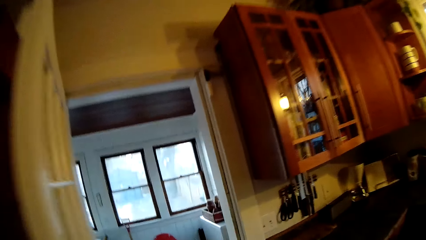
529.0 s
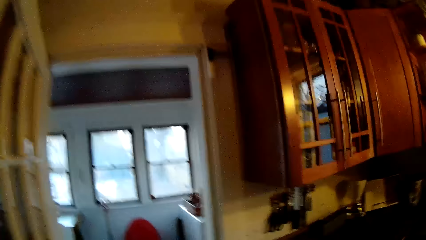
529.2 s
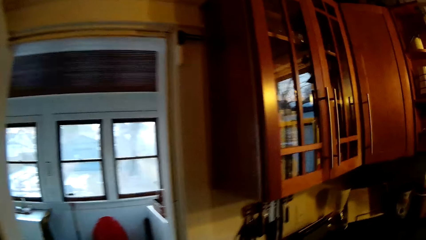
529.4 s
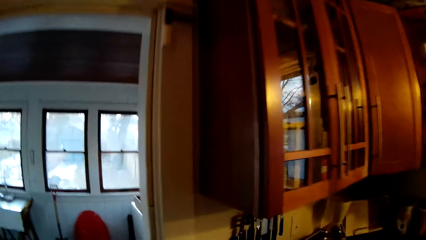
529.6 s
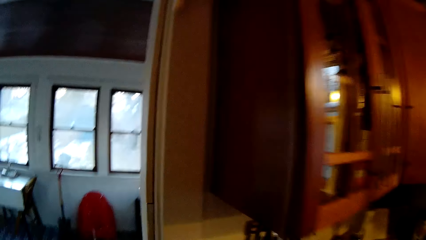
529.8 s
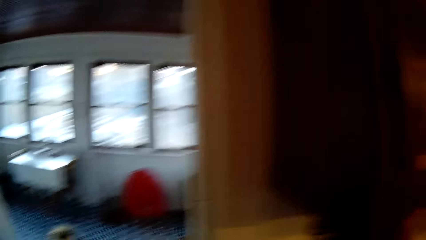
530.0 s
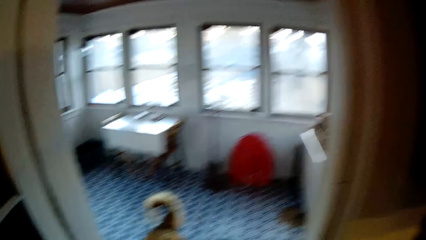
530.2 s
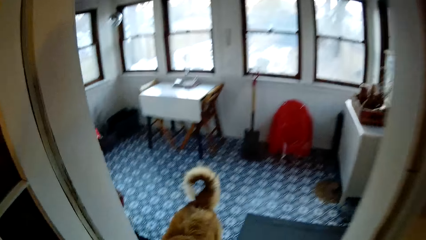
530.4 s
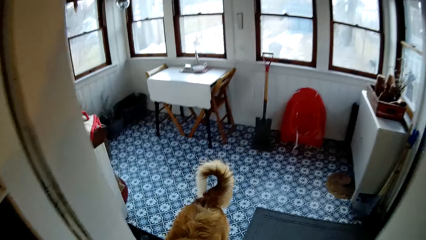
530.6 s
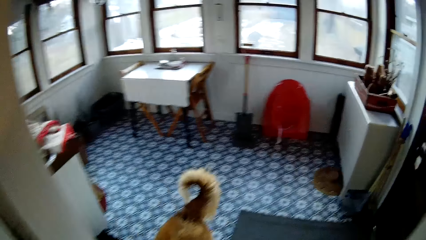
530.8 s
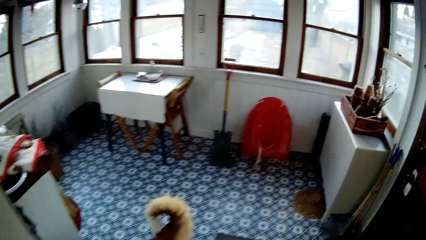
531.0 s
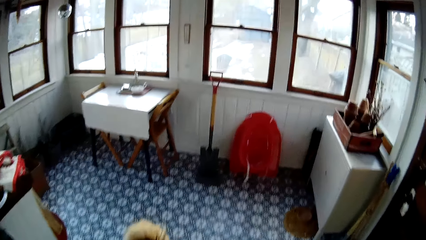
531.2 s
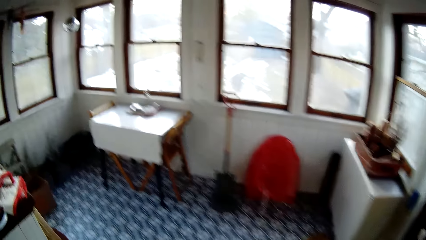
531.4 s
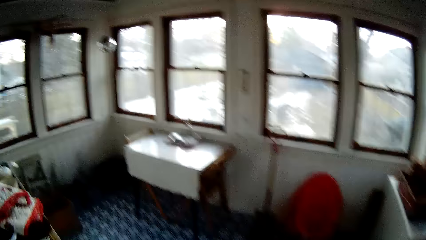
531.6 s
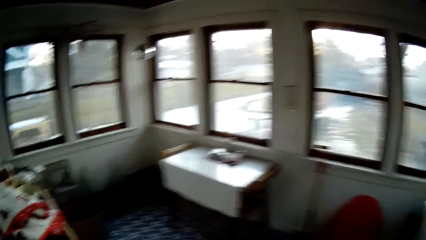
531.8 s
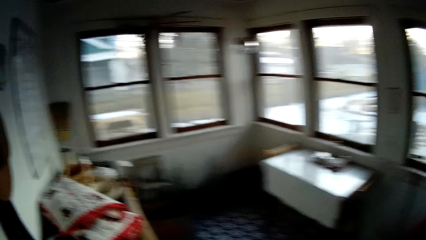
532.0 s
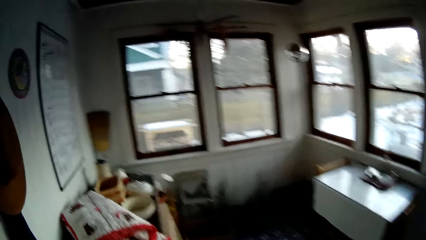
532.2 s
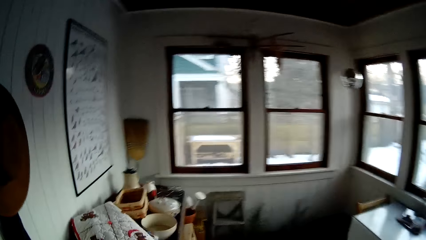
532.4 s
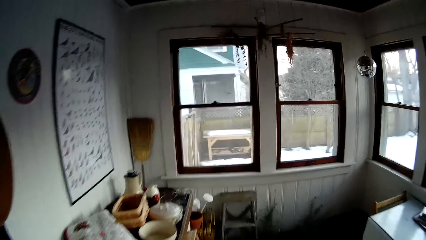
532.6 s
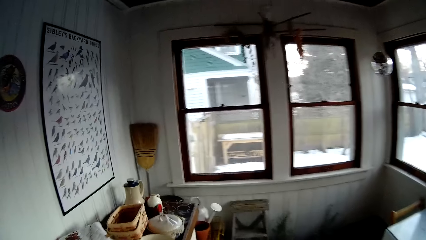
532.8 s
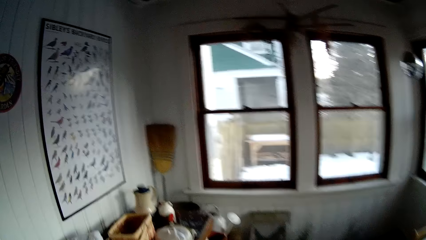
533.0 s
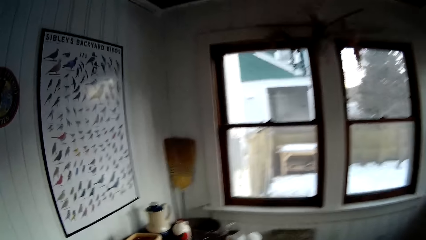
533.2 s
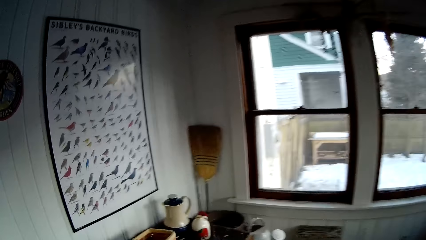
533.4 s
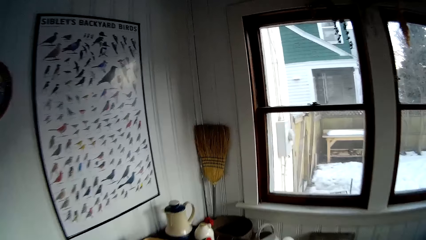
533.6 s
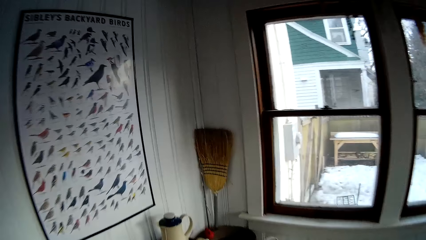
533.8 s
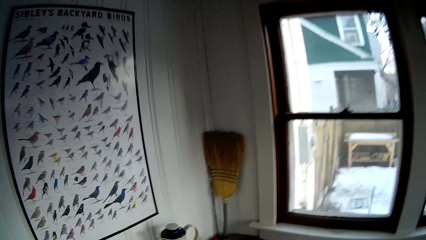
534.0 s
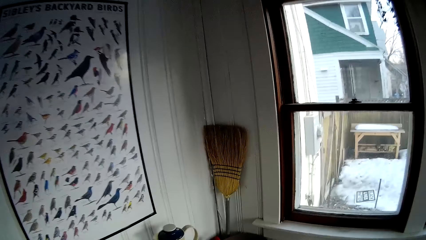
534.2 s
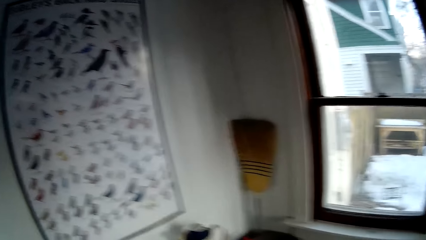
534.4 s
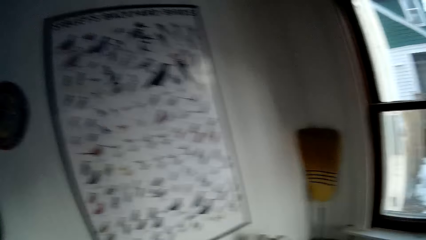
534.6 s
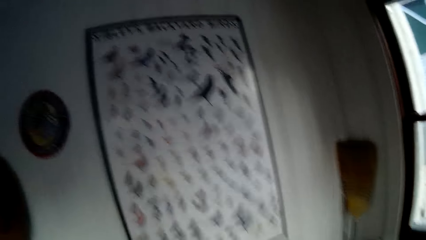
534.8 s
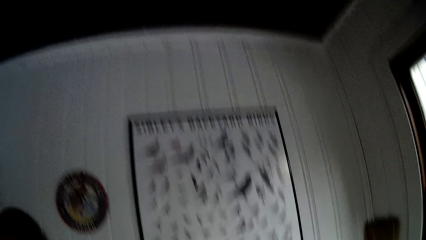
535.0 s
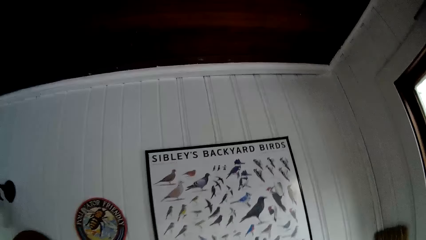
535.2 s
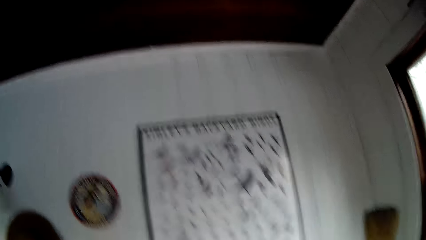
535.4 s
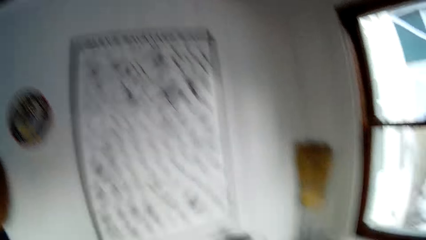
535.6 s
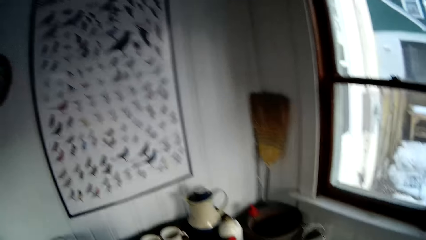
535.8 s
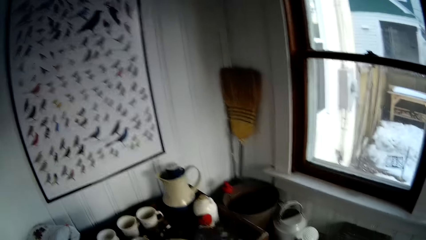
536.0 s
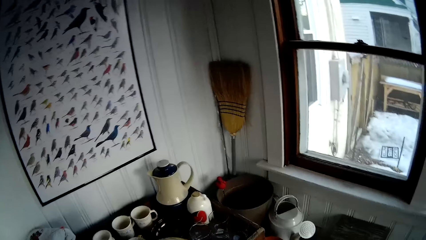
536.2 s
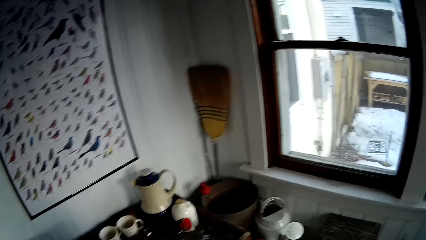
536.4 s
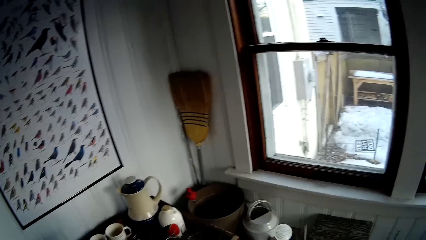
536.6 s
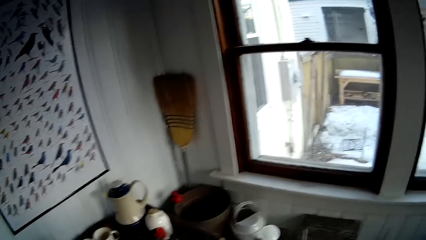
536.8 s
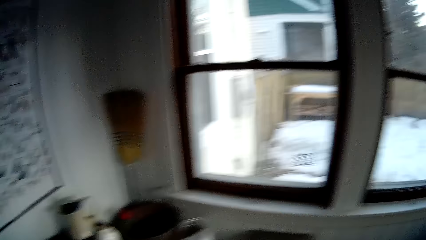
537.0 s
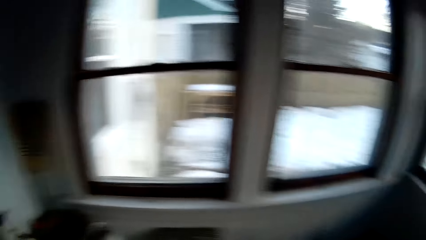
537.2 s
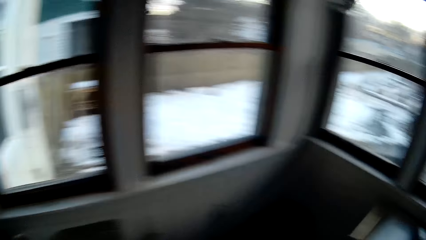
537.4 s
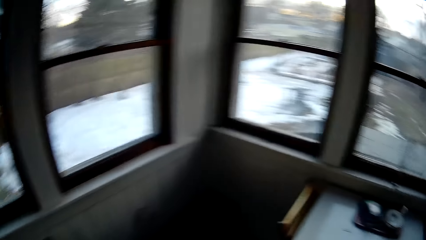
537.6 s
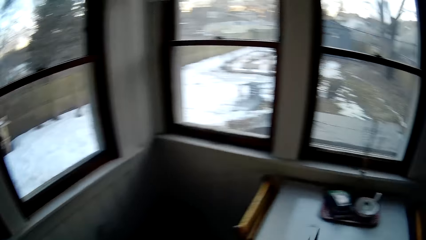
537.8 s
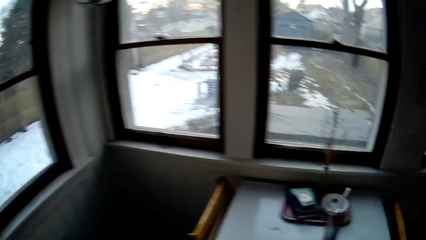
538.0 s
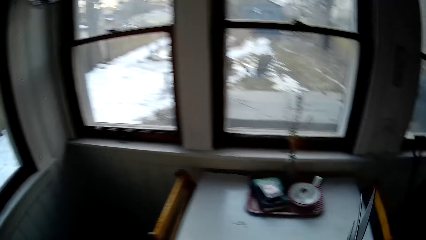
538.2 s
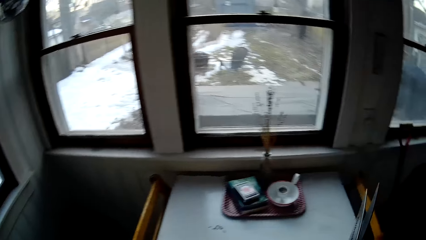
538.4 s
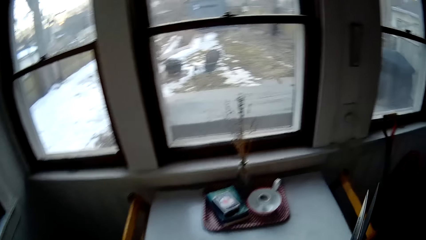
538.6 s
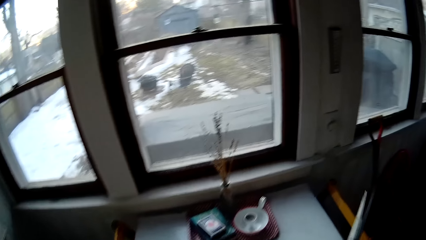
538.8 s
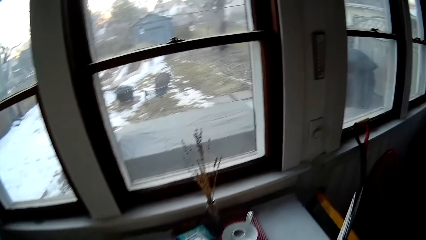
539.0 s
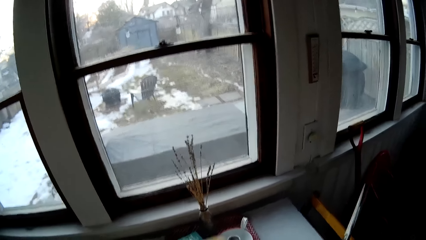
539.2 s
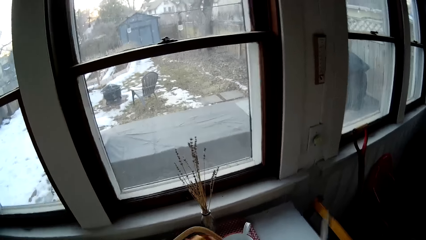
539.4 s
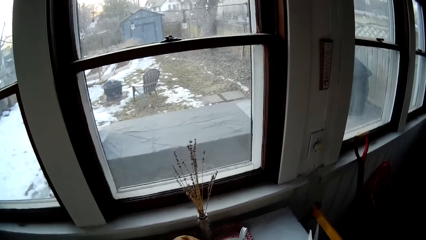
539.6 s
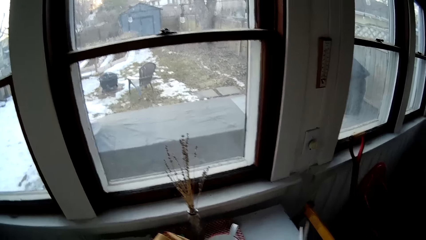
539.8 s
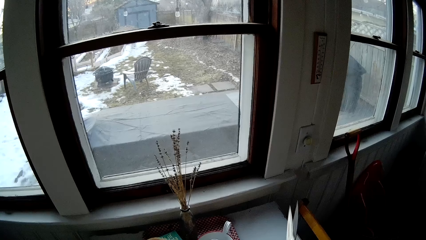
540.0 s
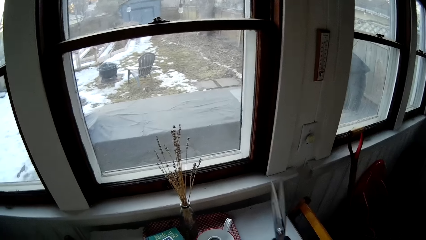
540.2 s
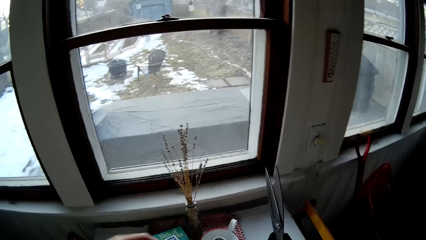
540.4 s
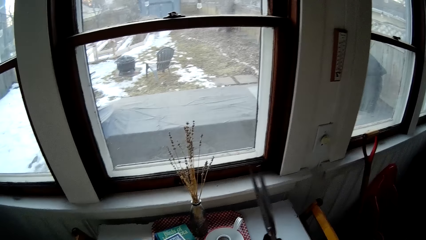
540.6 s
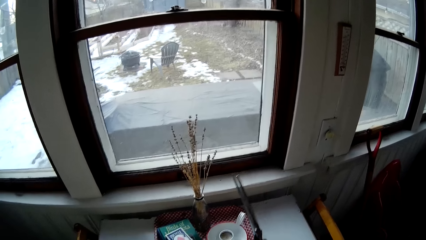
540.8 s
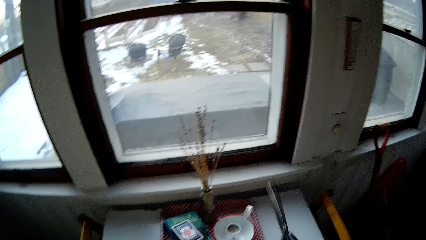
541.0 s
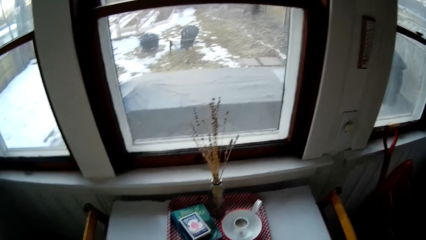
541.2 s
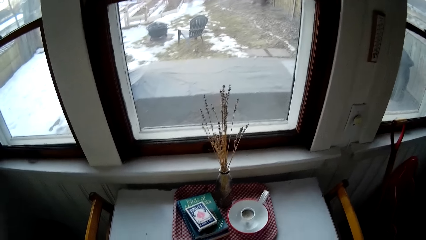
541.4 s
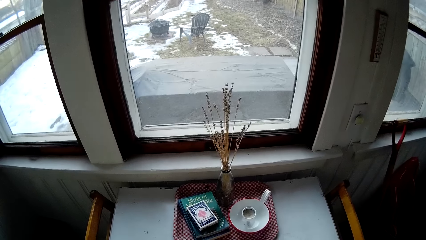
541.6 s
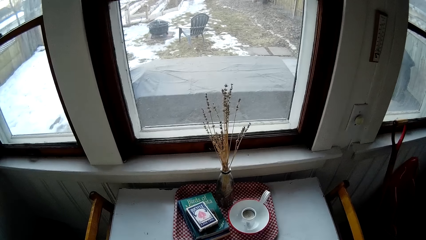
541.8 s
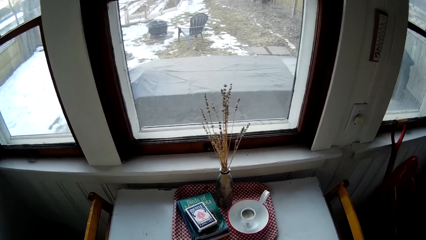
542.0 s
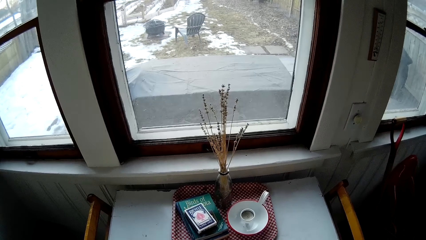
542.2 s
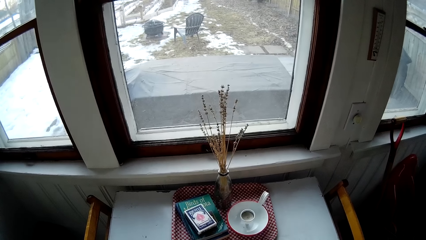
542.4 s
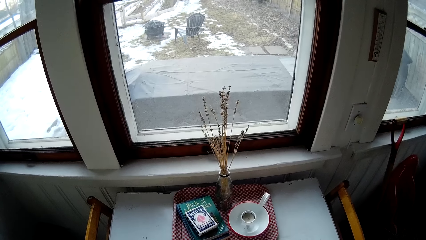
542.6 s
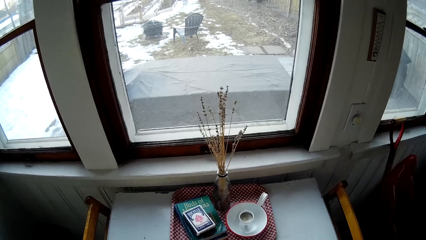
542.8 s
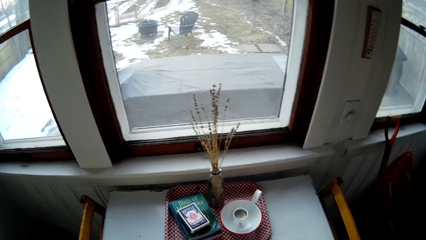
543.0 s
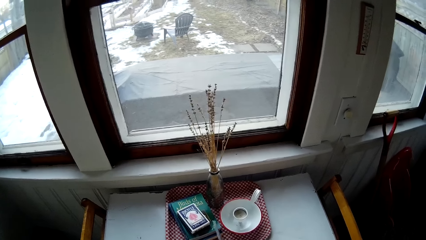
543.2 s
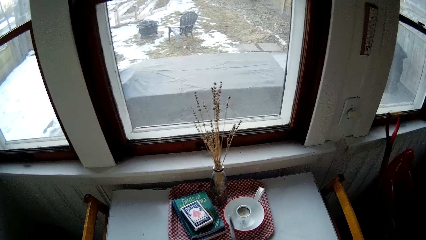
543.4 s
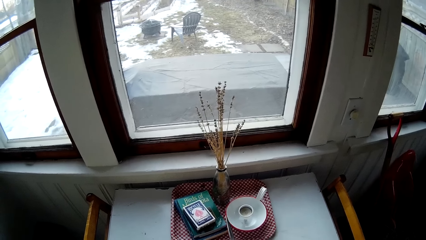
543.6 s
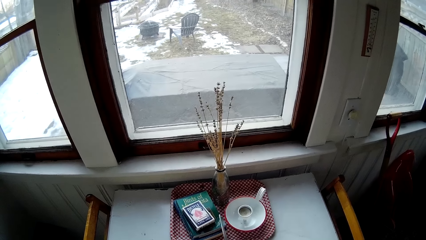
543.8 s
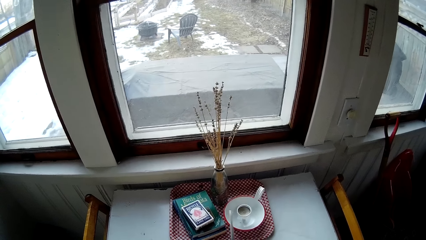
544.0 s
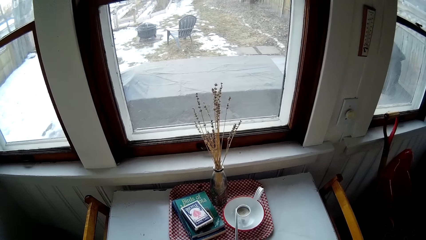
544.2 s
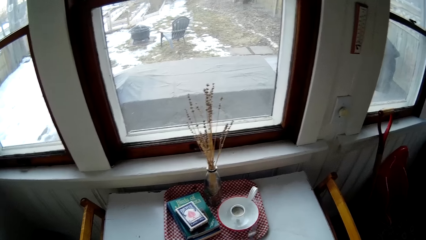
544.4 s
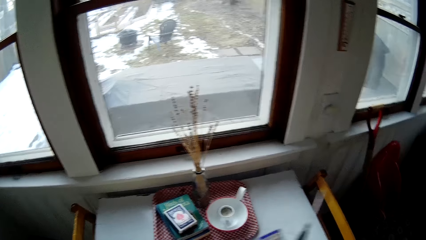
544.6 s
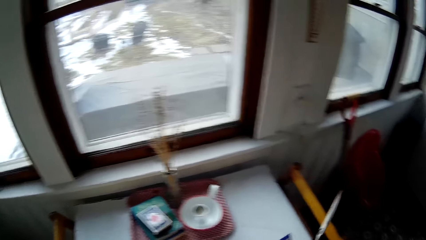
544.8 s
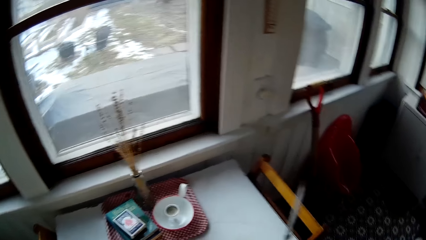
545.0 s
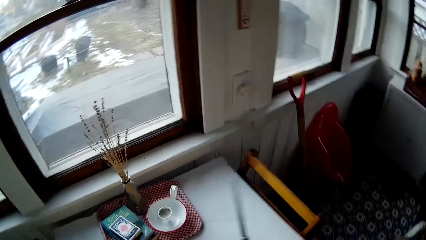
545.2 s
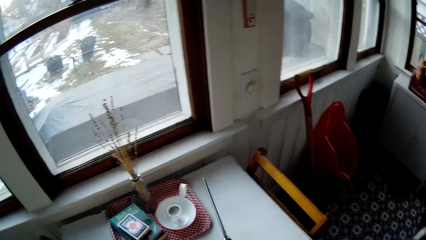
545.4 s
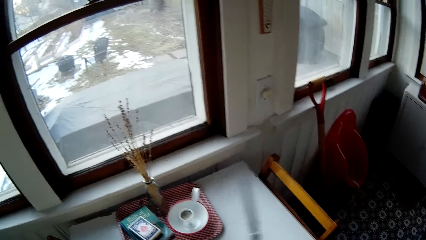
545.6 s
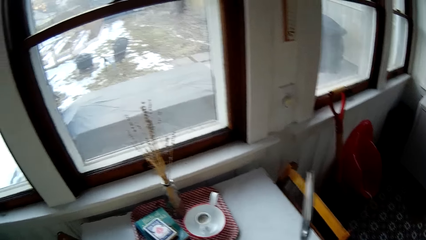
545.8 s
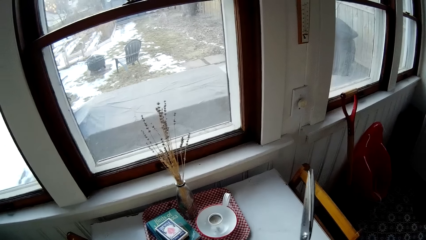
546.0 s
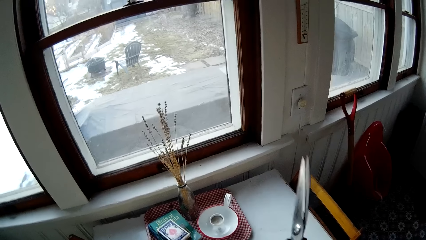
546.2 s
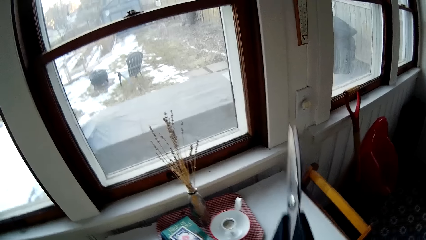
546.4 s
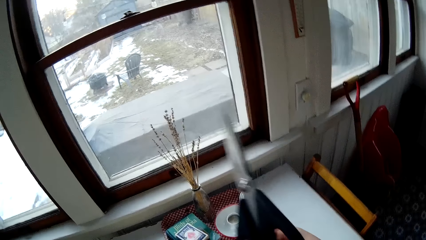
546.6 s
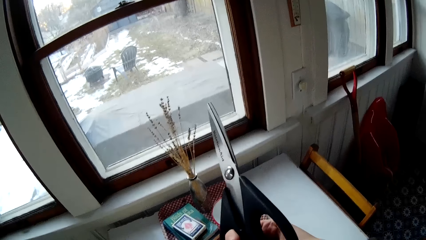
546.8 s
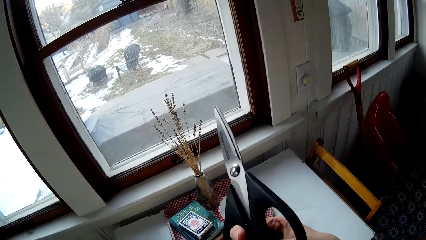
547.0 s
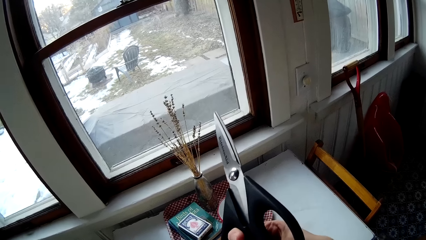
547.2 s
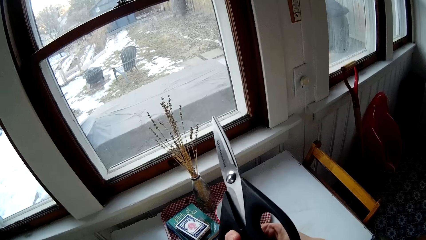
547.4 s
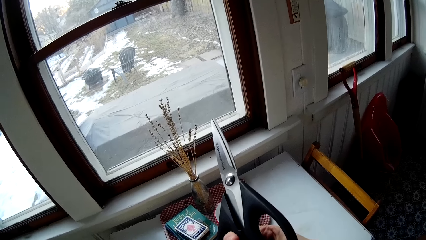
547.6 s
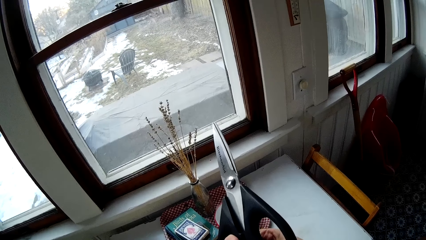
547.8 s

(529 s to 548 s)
The camera wearer looks around the house. She moves a pair of scissors with her right hand. She does something.
